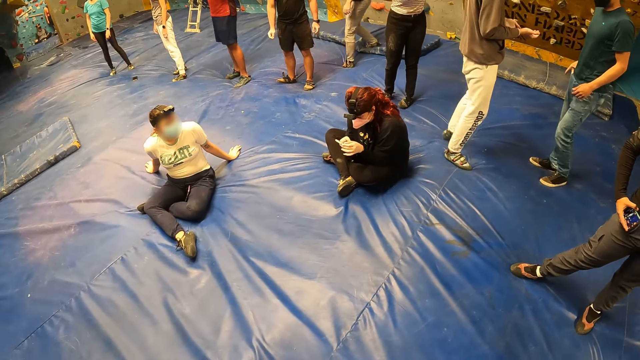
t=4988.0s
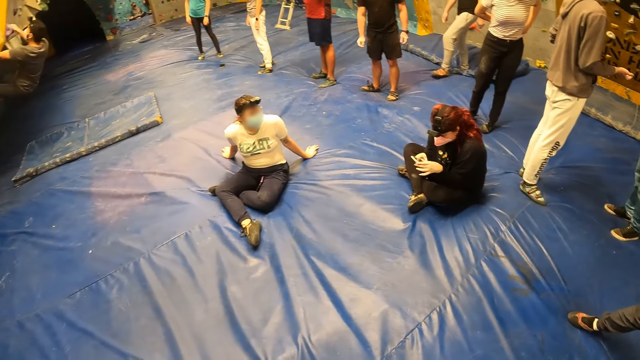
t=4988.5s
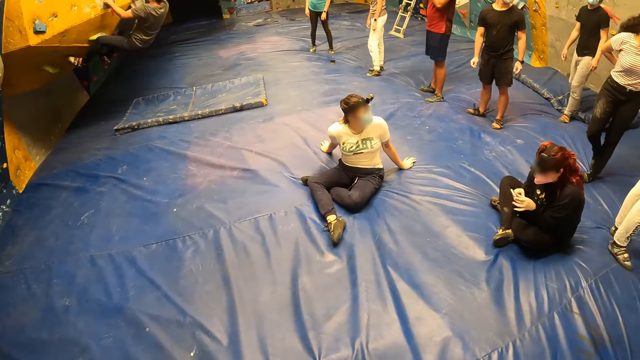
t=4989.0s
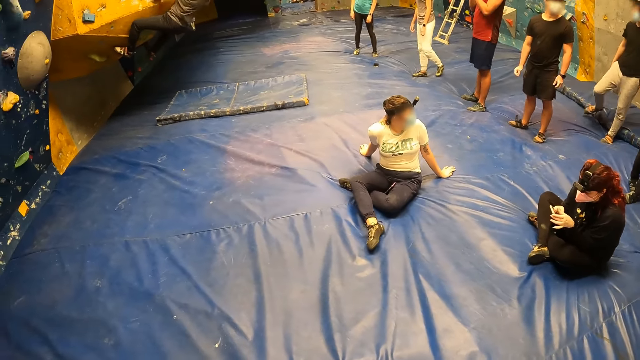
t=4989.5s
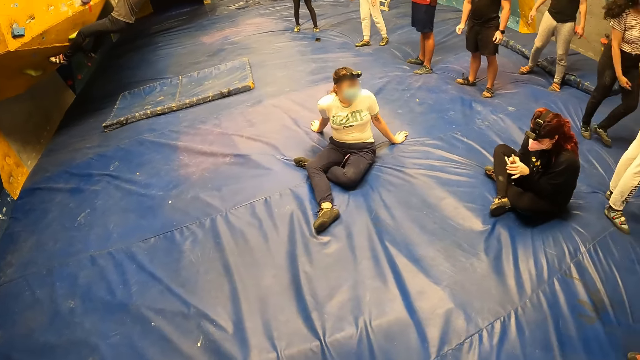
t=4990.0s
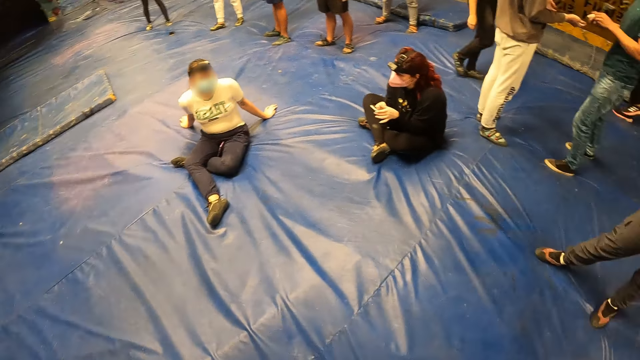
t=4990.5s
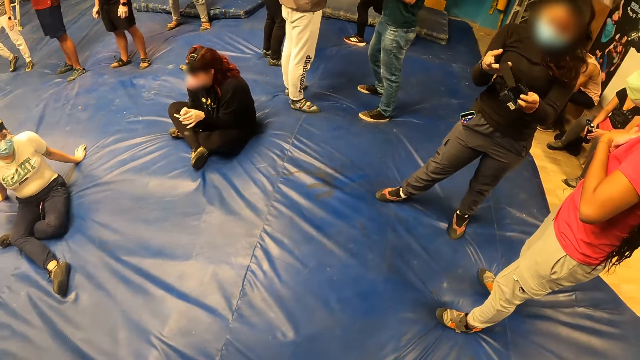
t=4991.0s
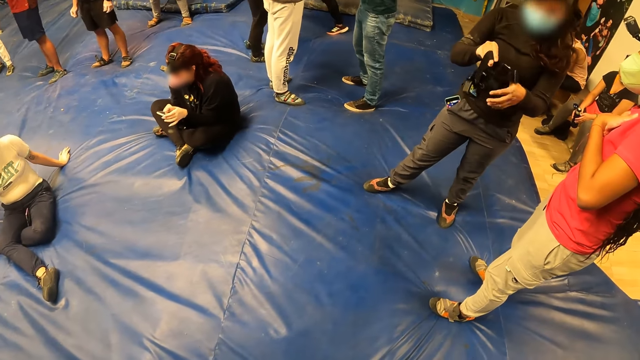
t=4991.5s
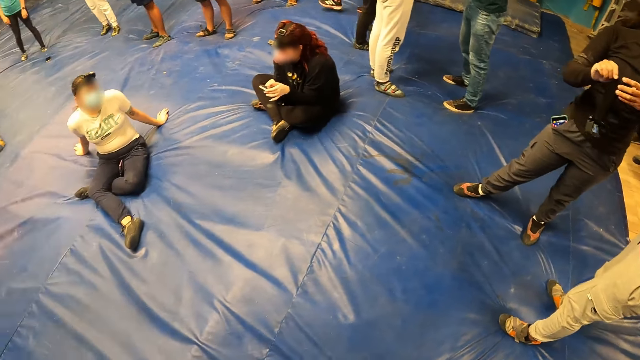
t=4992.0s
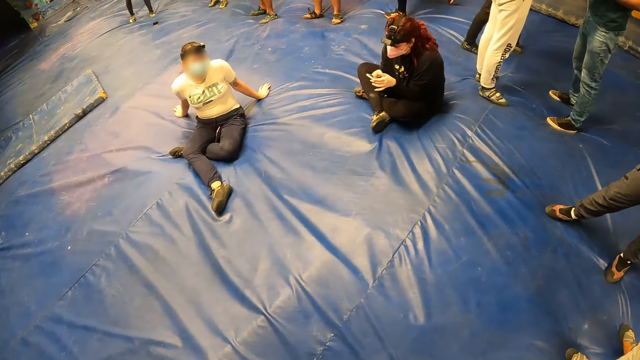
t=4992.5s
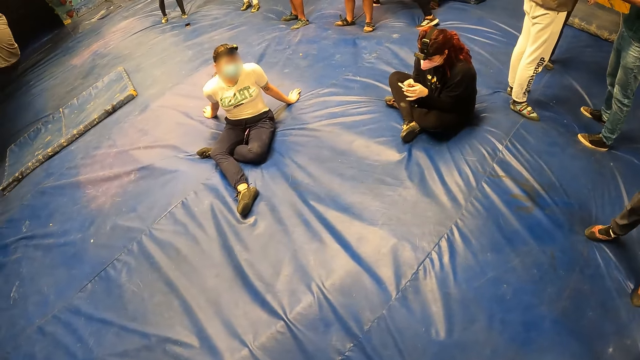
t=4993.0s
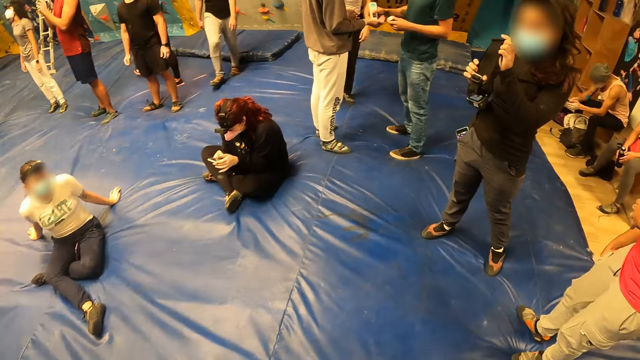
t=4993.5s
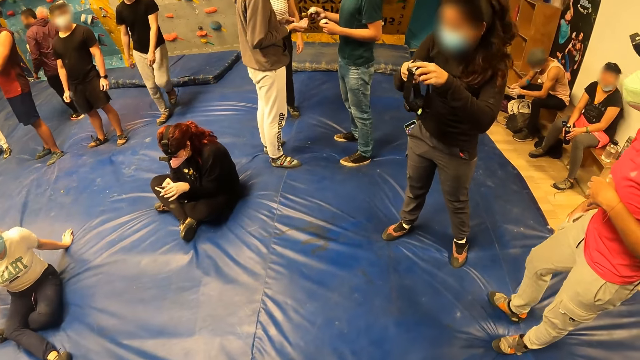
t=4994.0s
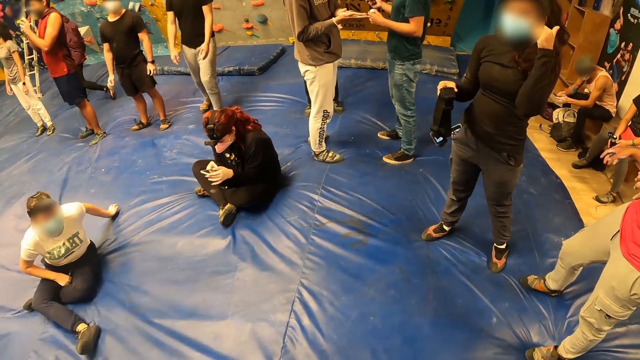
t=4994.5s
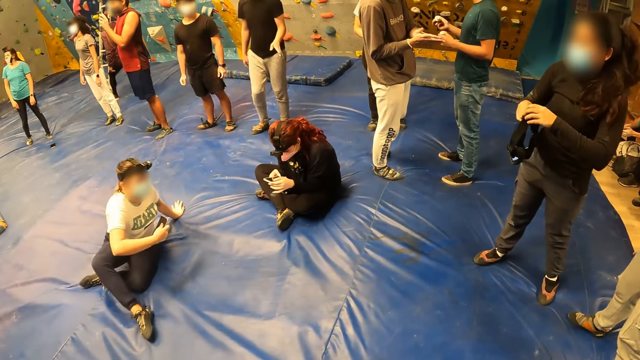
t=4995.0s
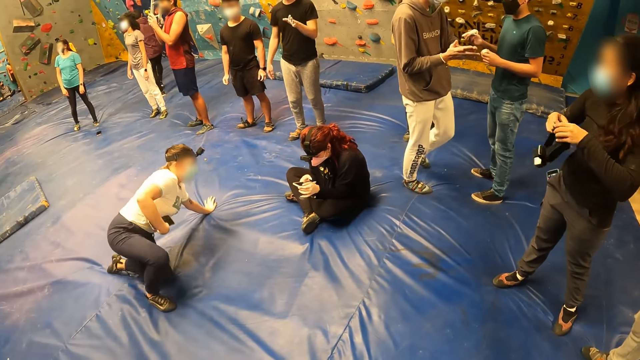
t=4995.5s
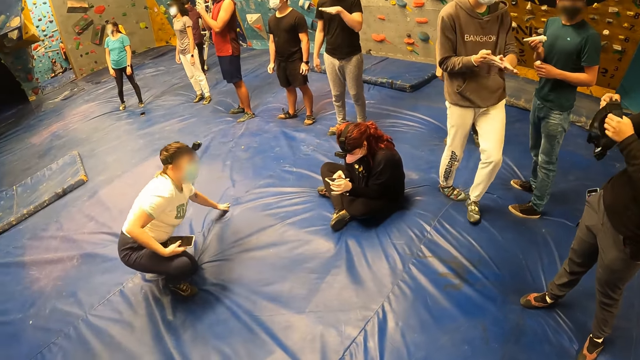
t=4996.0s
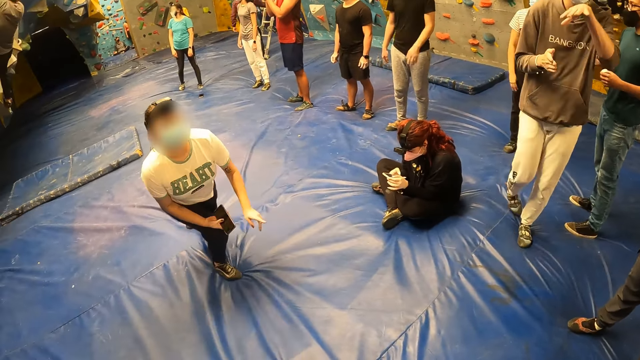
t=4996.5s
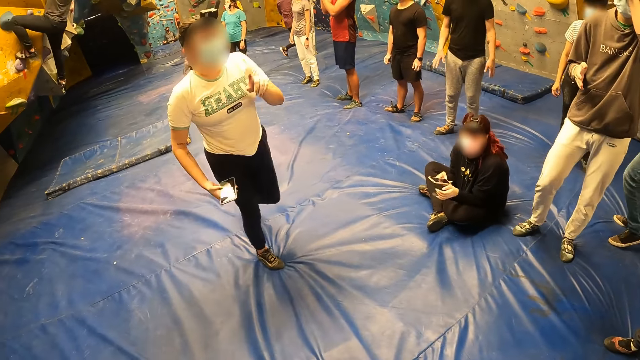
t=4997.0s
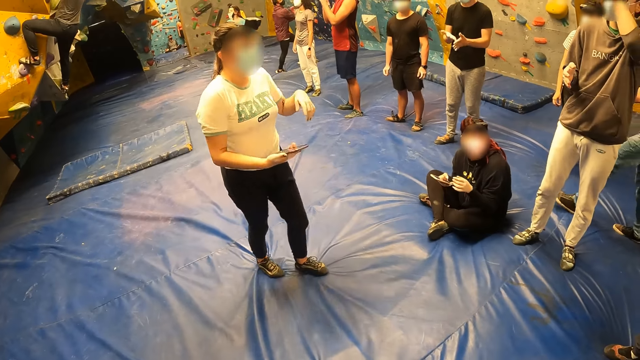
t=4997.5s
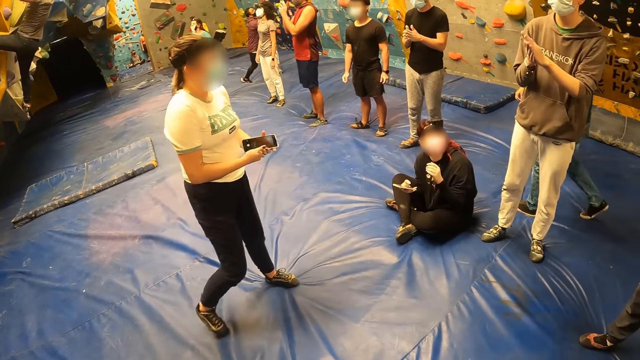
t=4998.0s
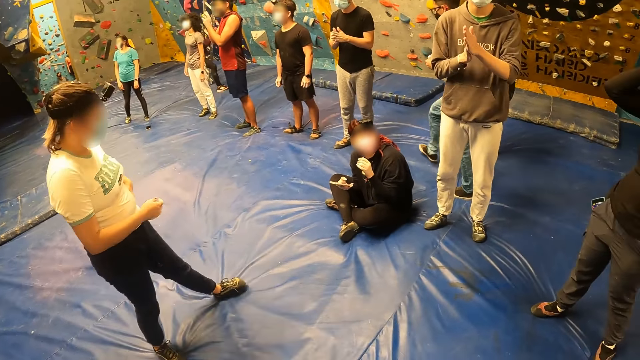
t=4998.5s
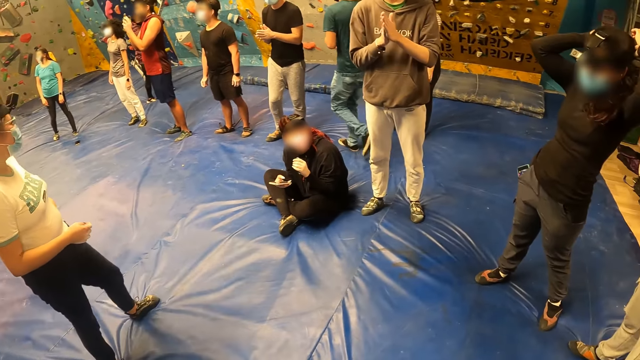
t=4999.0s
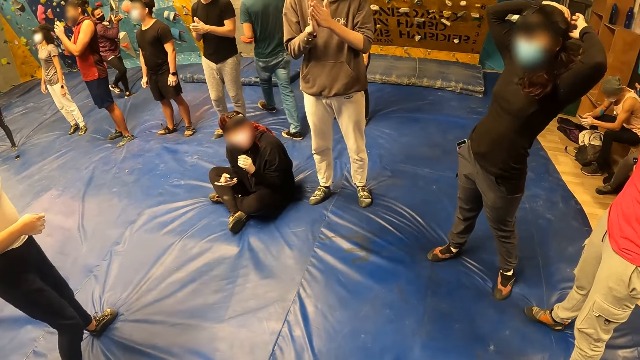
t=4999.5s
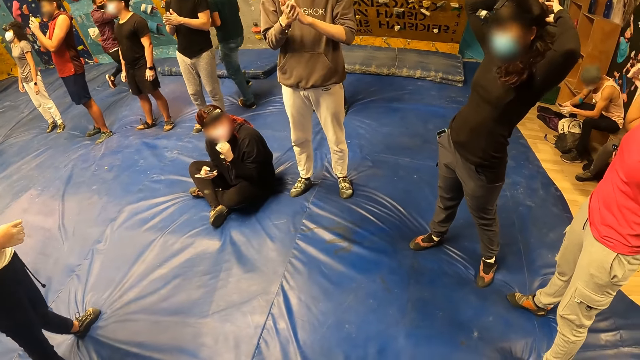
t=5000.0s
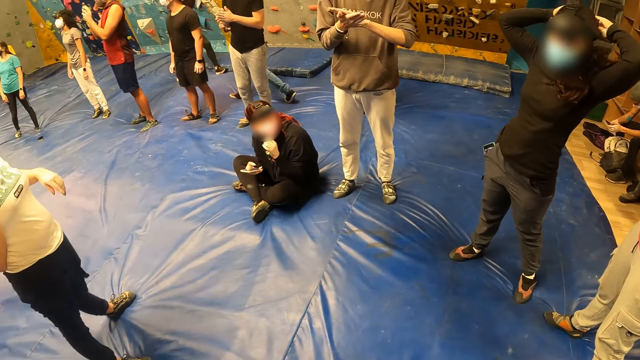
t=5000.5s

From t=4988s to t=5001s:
A man climbs a climbing wall with both hands. The camera wearer turns around the activity room. A woman holds the camera with both hands. The camera wearer looks at the woman. Another man pours lotion into the hands of a third man with his right hand. The third man rubs the lotion with both hands. The woman does gestures. Another woman stands from the floor. The first woman holds the camera with both hands. The camera wearer looks at the other woman. A fourth man carries a ladder across the room. The other woman does gestures with the left hand. The other woman passes a phone in her right hand to her left hand. She puts the phone in her left hand in her pocket. The first woman wears the camera on her head with both hands.

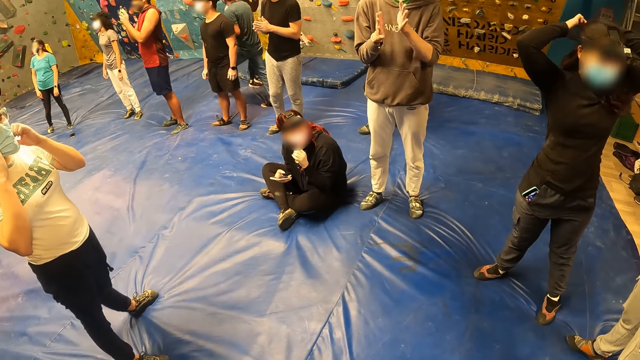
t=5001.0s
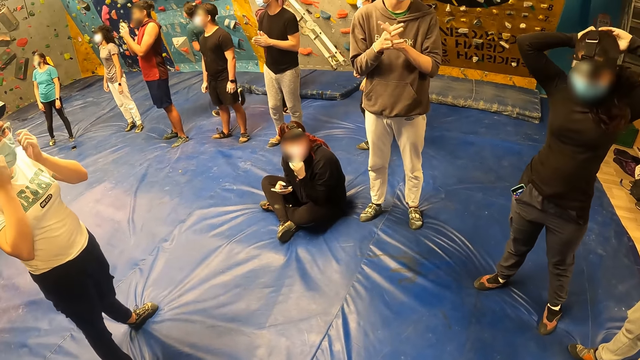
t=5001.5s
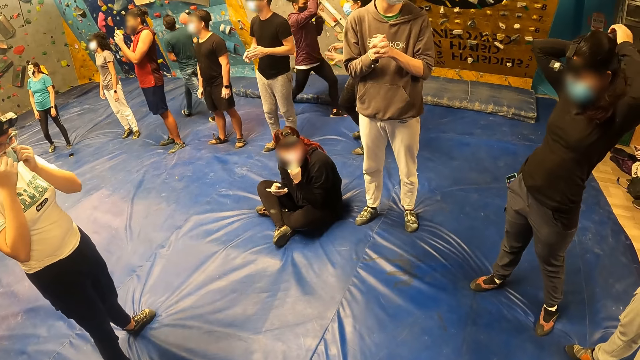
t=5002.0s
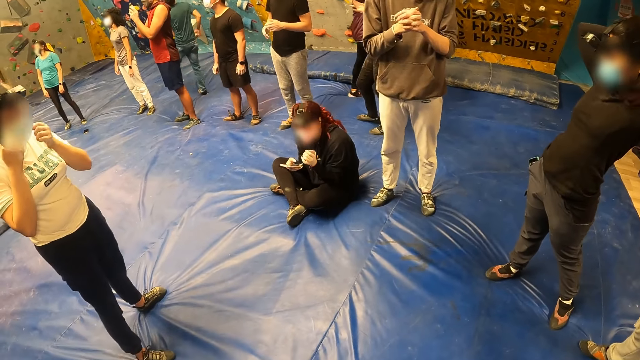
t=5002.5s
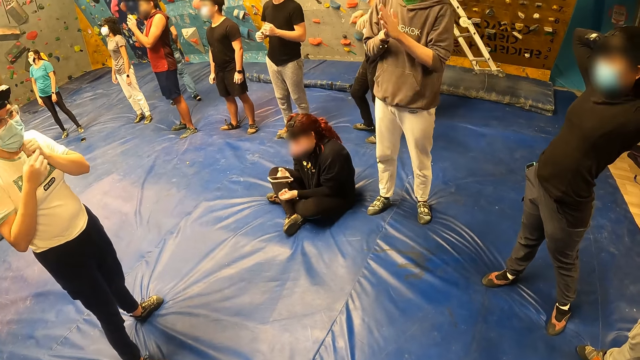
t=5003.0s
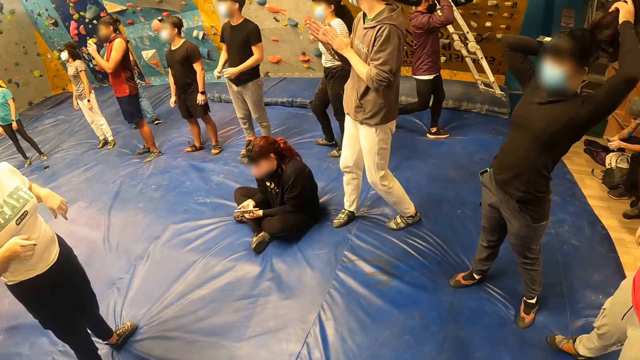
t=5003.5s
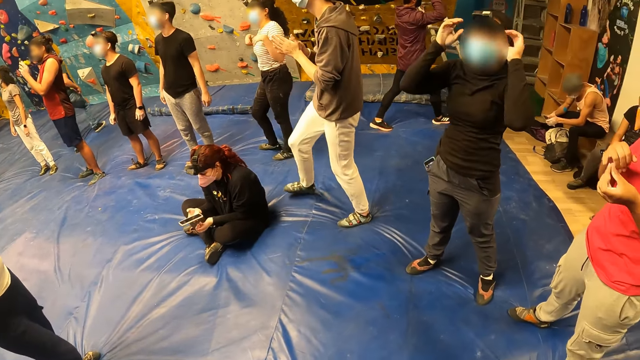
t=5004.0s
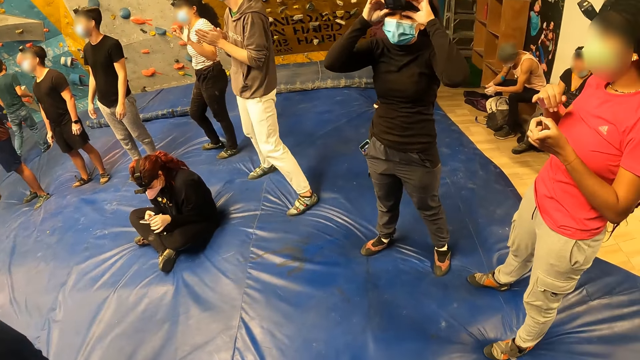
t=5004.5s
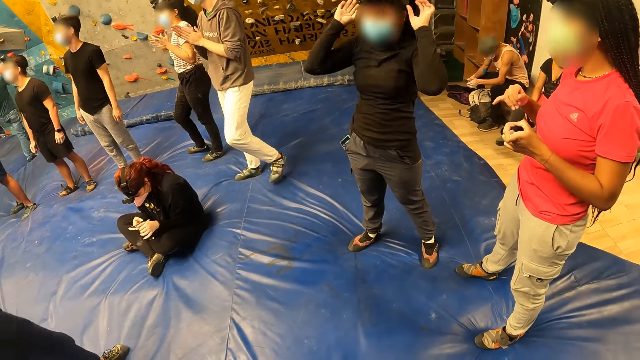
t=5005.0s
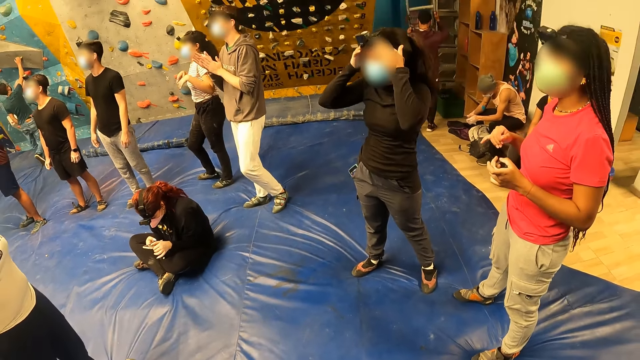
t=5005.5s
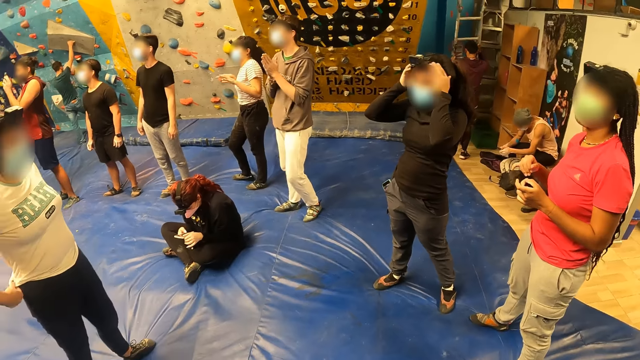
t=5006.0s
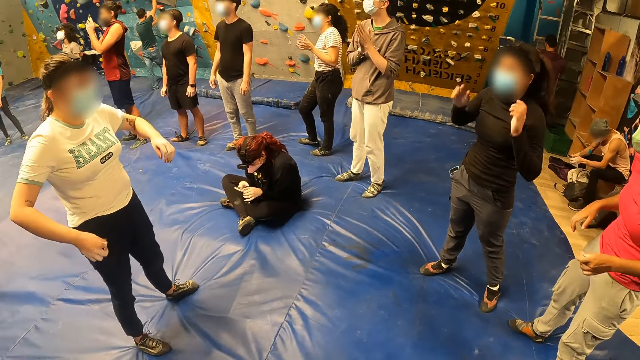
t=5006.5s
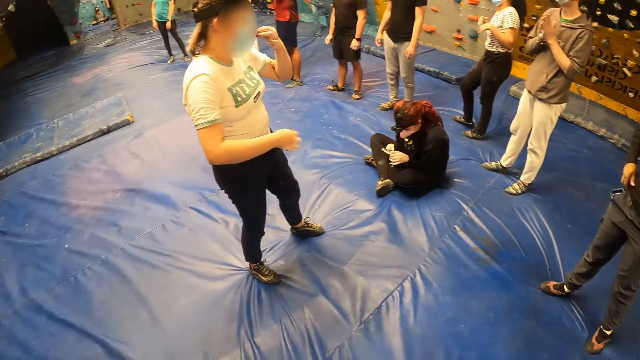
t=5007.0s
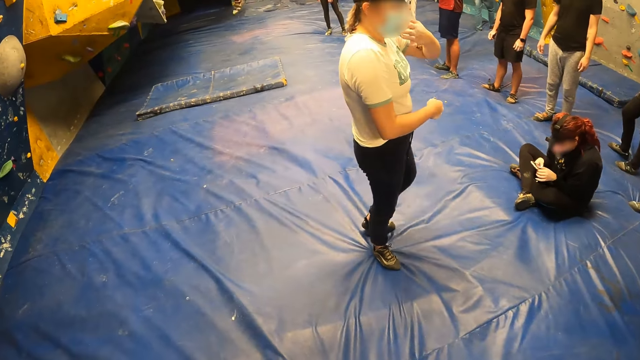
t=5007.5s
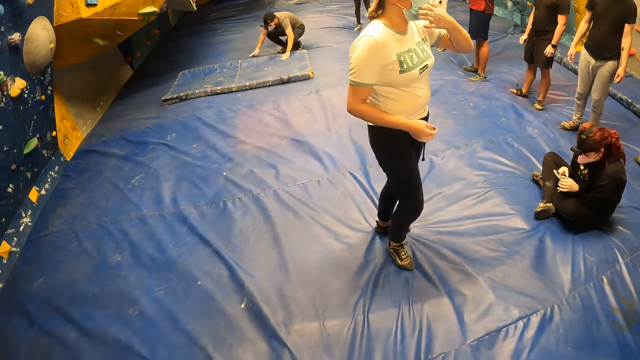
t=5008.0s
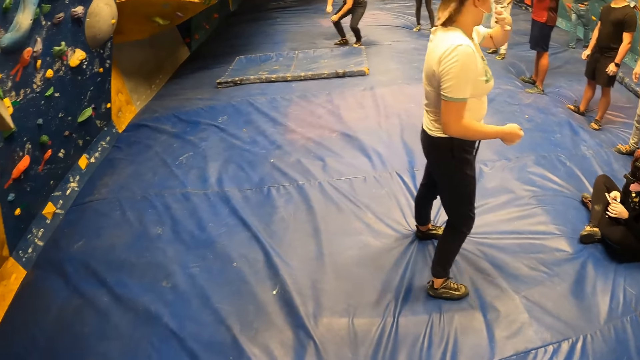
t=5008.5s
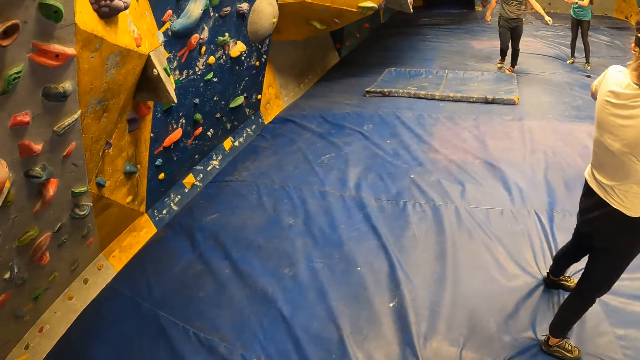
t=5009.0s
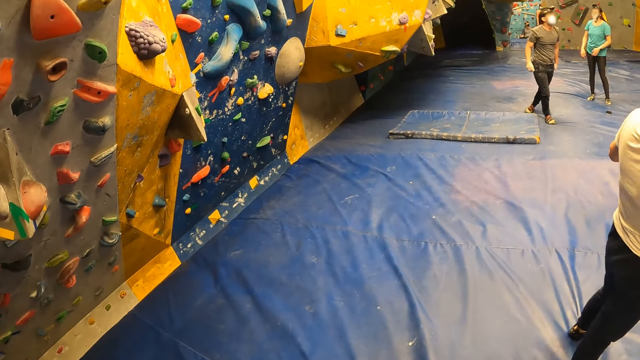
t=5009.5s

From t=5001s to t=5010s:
A woman withdraws both hands from the mask. The woman adjusts her nose mask with both hands. The woman tilts the mask with both hands. A man climbs a climbing wall with both hands. Another woman withdraws both hands from the camera. The first woman tilts the mask with the left hand. The other woman stretches the top with both hands. Another man drops to the crash pad from the climbing wall.
